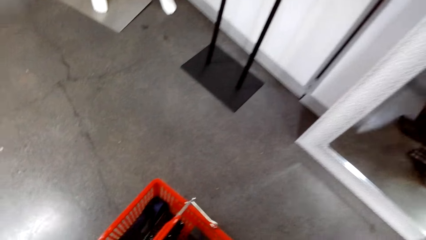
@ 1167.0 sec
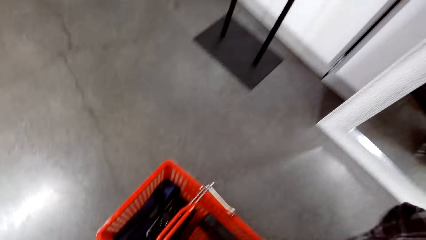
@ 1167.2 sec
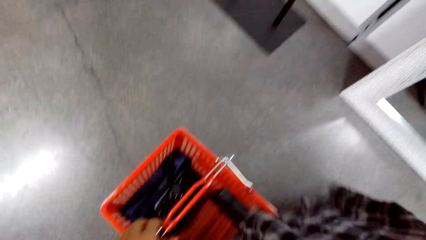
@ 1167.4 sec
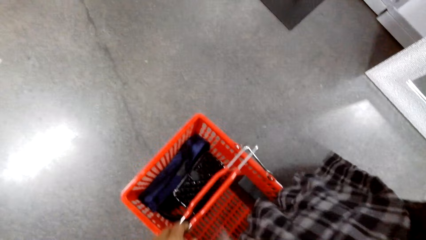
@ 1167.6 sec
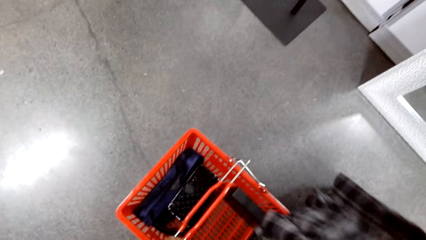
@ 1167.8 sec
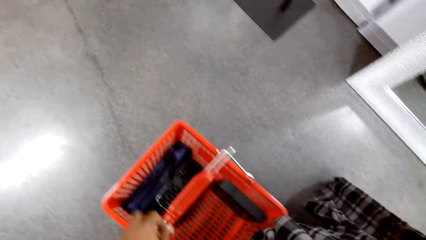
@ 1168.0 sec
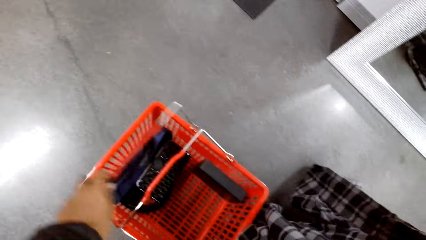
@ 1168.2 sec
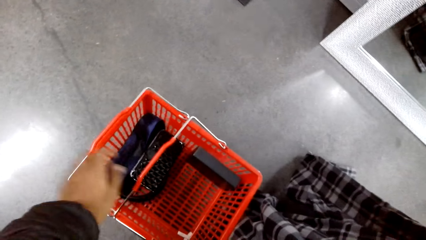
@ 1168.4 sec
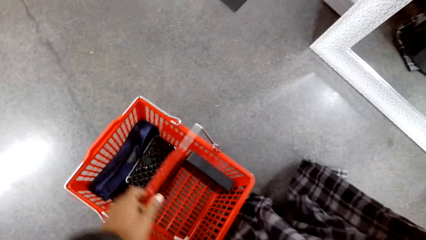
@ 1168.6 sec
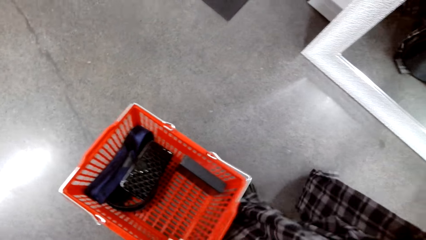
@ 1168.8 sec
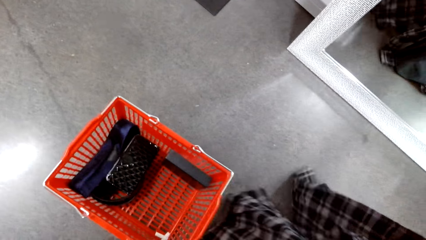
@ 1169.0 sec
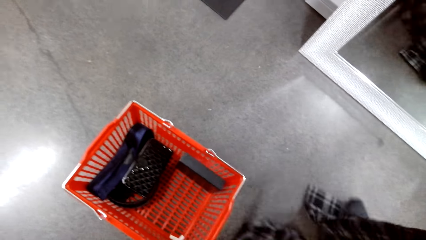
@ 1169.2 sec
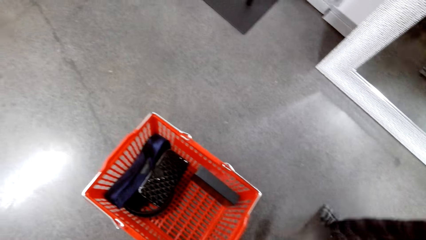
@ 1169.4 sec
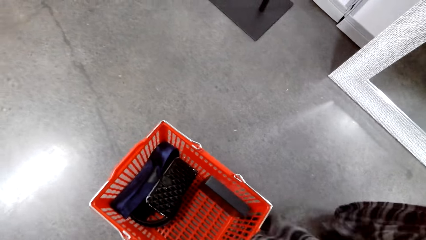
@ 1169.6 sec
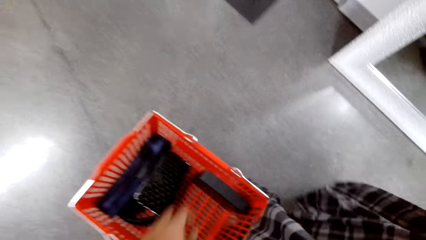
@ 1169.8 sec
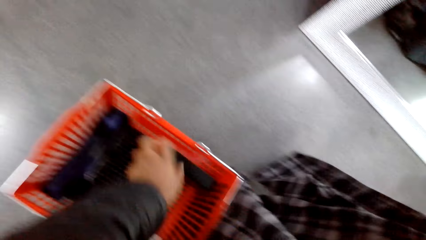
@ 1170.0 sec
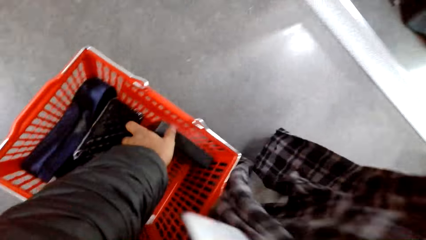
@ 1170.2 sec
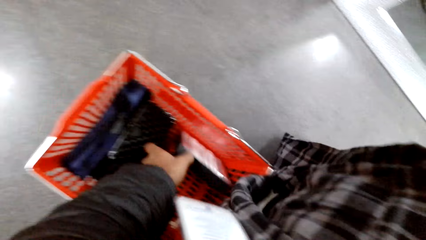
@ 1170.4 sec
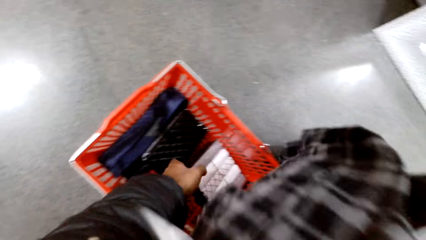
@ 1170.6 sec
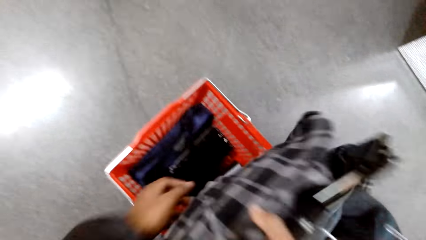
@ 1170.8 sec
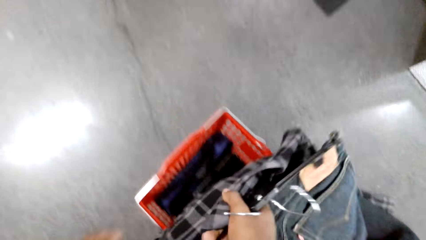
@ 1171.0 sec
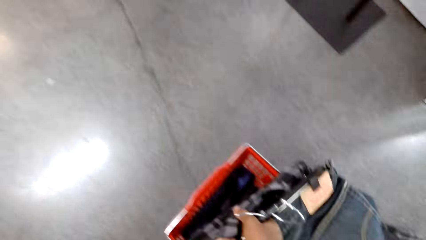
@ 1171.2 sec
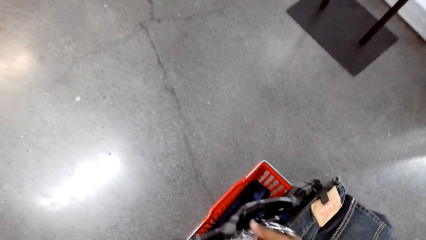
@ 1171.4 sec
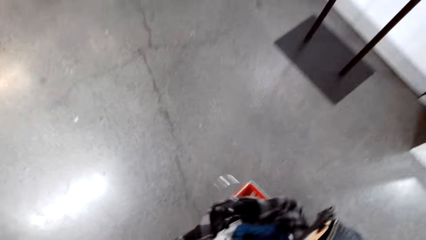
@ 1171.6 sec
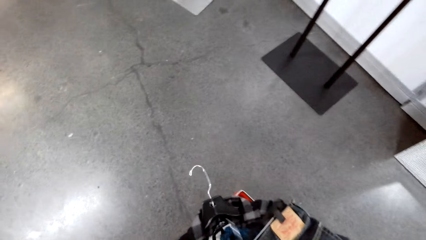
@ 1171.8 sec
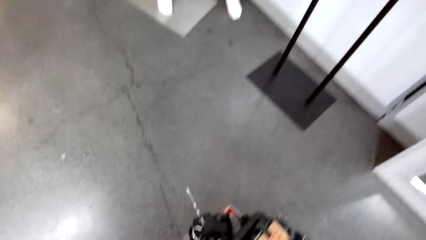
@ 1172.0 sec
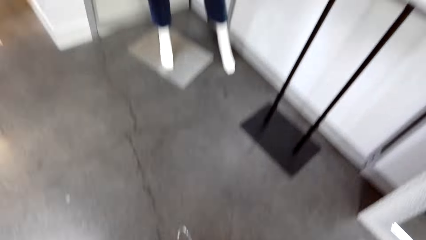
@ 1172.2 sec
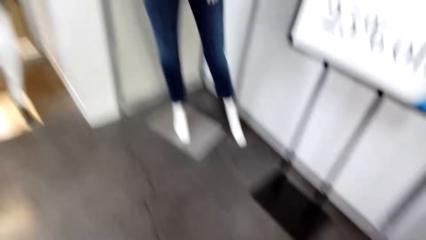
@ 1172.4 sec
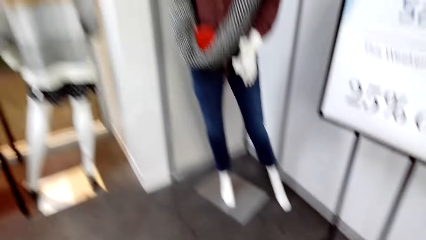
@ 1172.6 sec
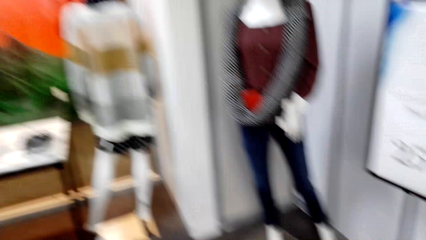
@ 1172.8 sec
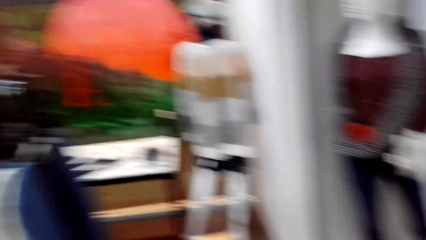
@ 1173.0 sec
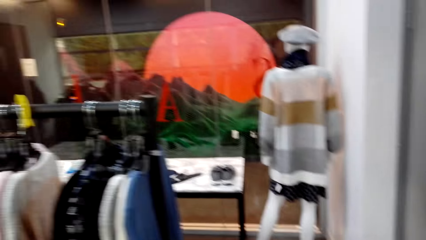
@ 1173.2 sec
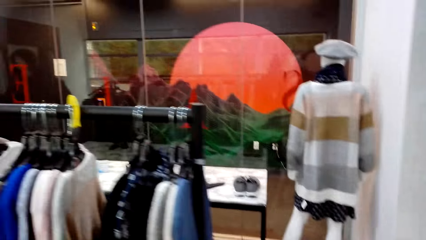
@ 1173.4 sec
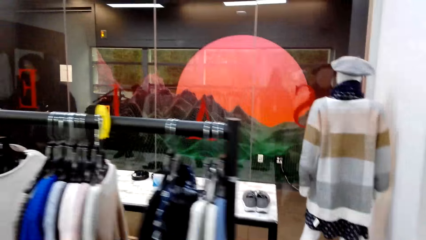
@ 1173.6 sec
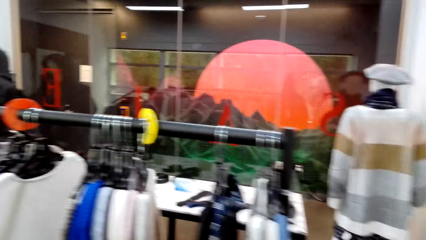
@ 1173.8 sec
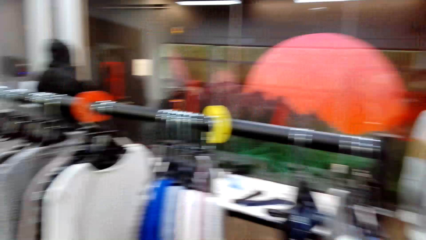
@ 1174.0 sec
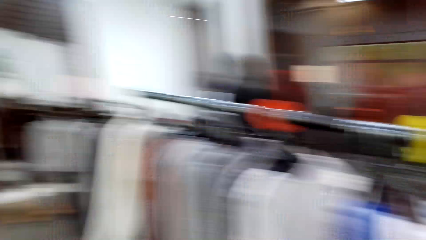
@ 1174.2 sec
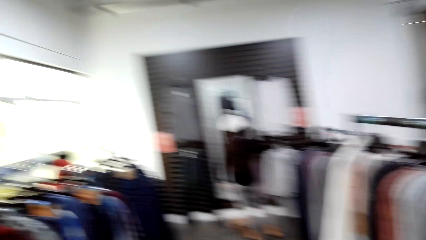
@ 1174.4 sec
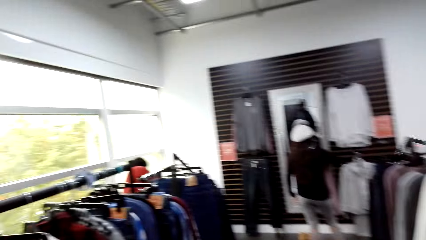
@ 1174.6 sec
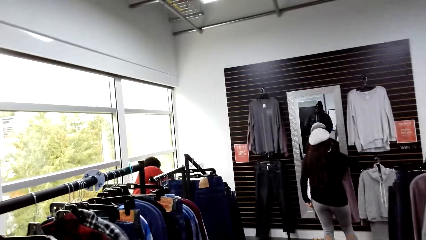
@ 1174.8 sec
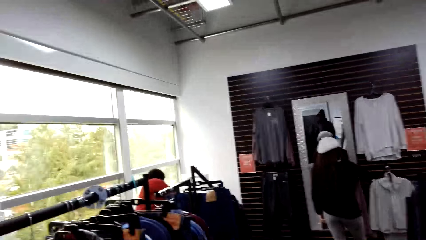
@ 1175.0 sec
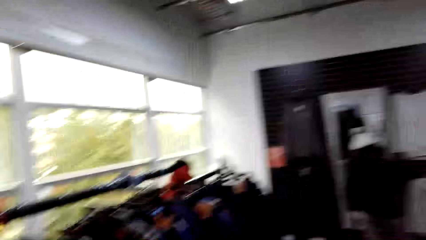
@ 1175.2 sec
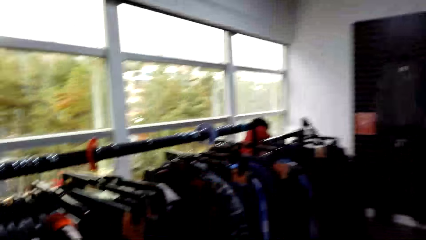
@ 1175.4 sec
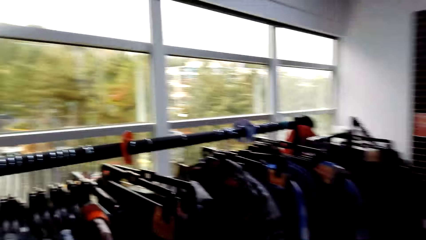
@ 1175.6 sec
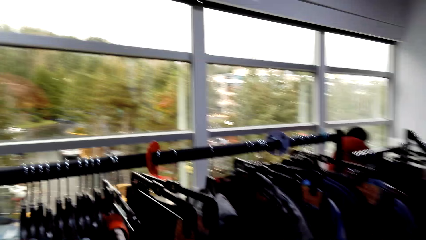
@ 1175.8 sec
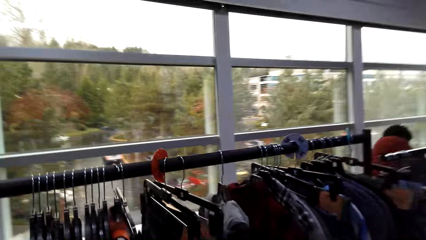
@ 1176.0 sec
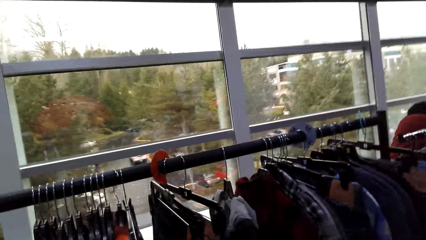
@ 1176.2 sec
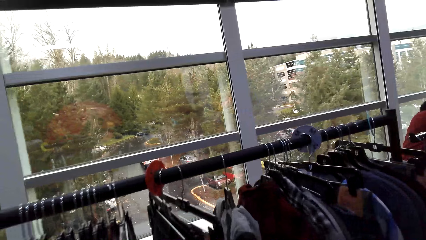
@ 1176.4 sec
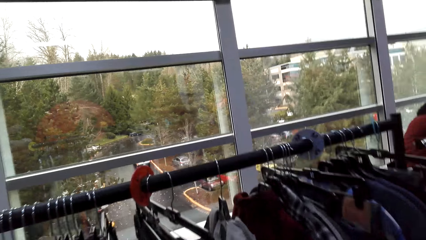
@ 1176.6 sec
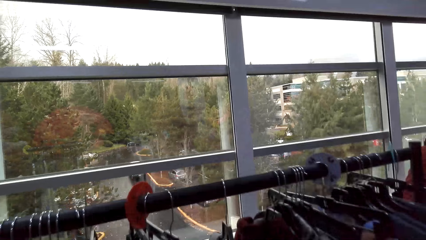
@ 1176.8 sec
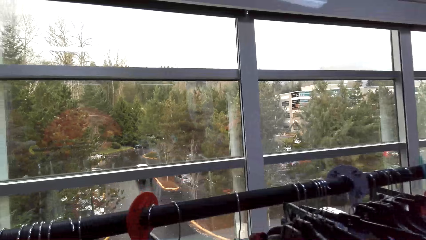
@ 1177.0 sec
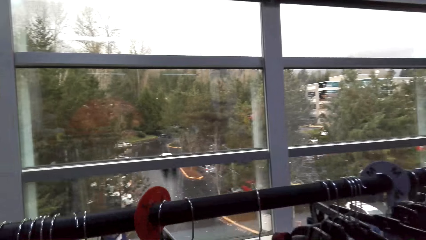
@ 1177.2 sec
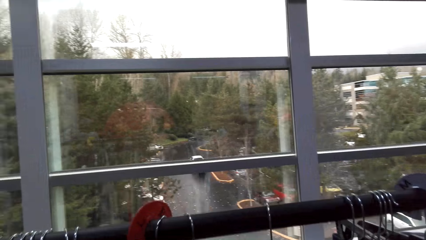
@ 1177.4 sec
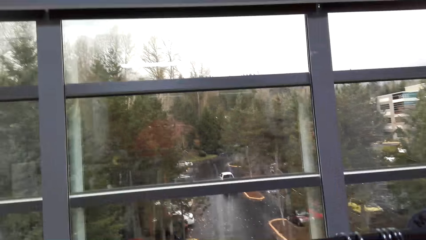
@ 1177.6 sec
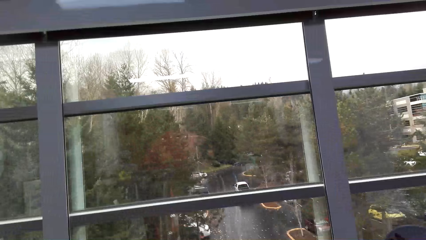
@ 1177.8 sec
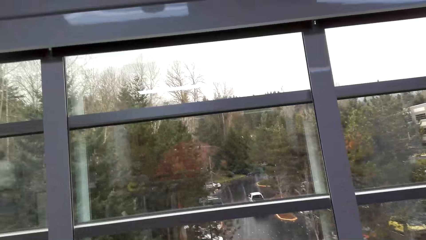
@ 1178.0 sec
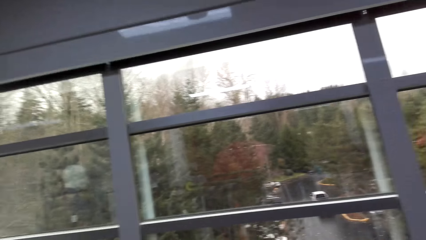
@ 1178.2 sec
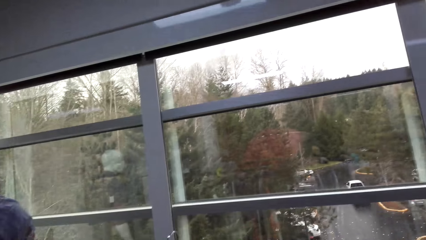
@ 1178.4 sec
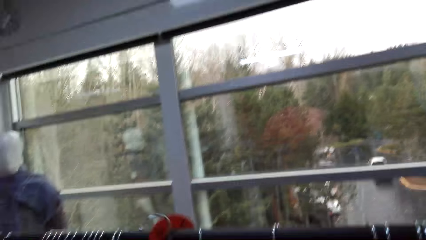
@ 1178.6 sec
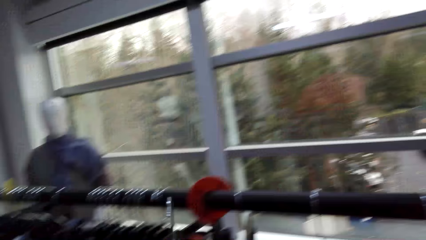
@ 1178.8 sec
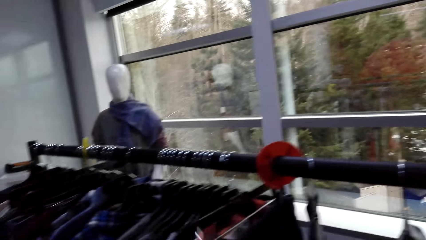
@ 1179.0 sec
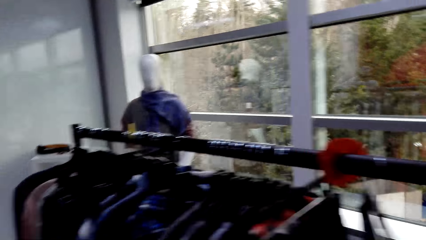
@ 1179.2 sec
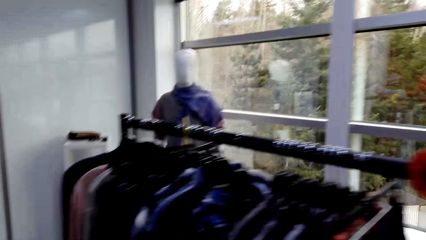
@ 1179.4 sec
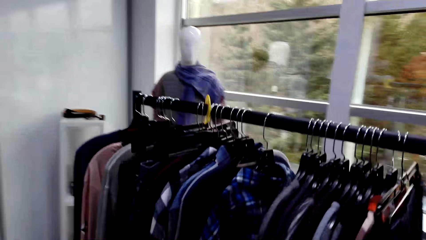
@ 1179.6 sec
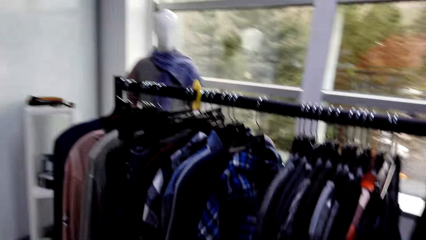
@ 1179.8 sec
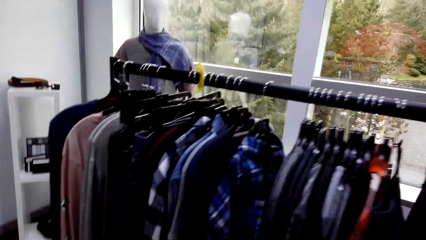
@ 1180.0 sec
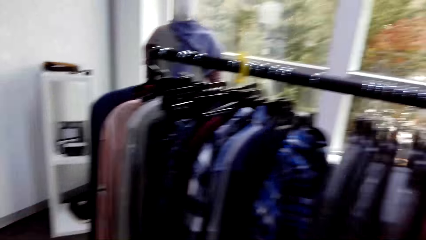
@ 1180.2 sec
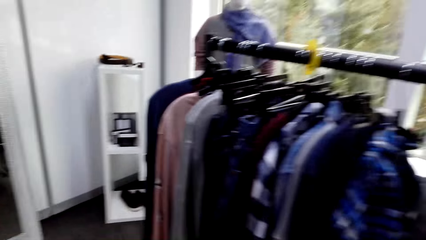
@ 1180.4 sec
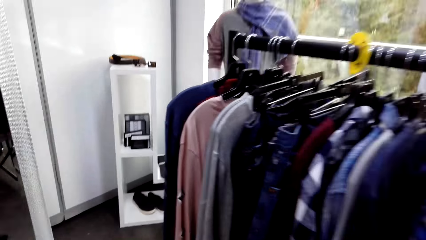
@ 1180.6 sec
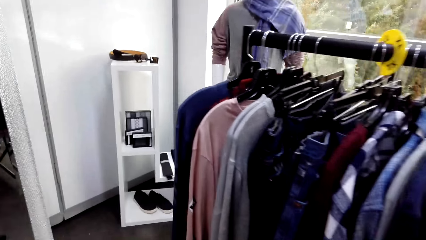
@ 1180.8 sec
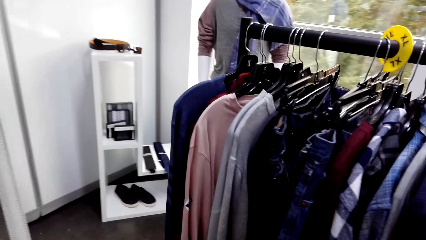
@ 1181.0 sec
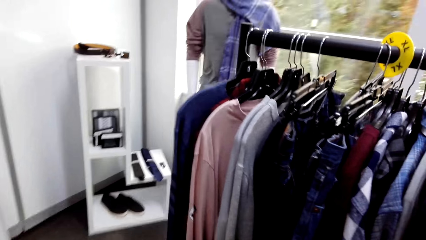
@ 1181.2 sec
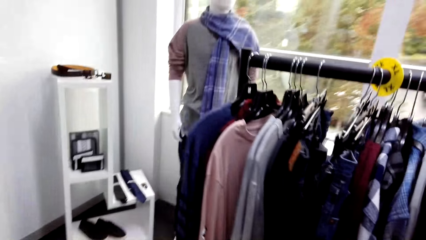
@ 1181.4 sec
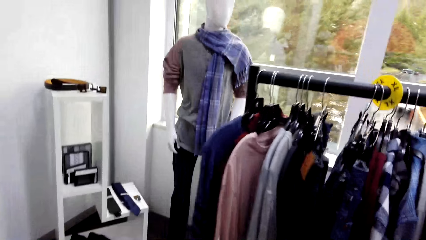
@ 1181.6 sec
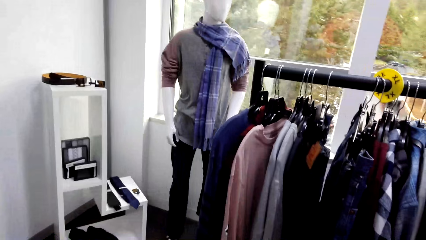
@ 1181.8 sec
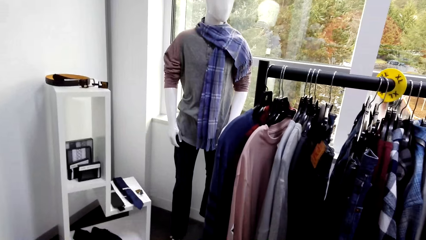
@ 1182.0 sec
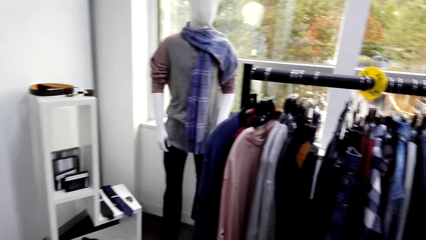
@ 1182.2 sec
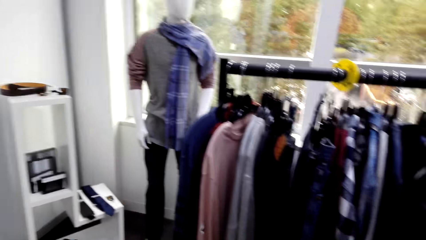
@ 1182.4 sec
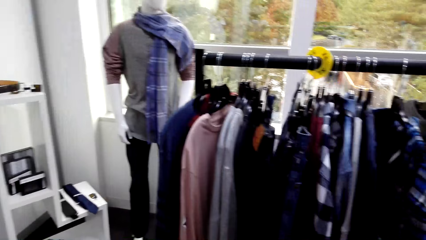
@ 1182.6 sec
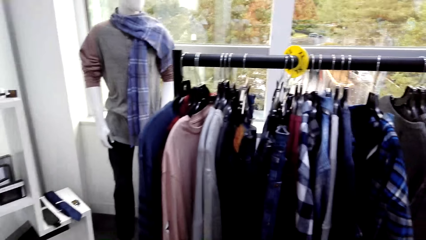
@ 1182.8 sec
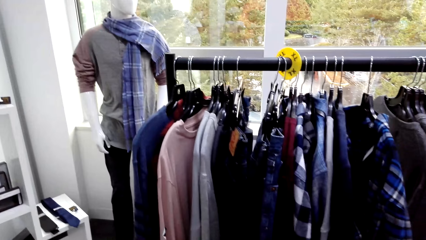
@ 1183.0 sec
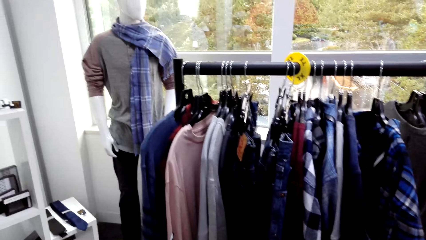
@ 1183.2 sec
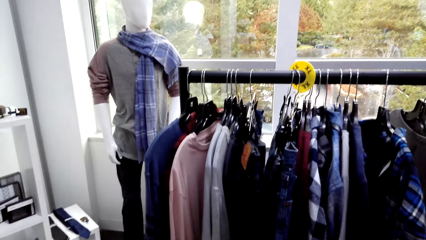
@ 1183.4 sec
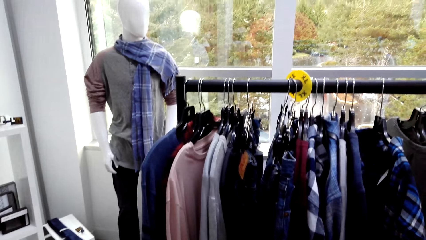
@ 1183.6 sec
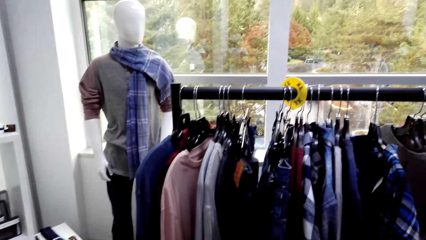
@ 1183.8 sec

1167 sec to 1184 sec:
The camera wearer drops the basket handles. They touch the basket handle. They move a package. They pick up the box. They put the clothes in the shopping basket. They look around and walk around the store. They pick up a cloth from the rack. They stare at the cloths.
